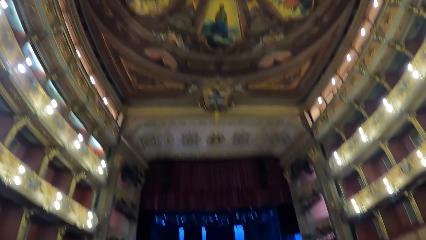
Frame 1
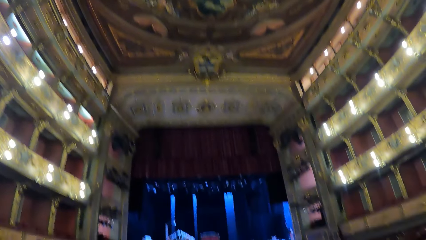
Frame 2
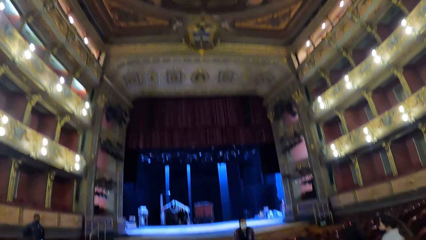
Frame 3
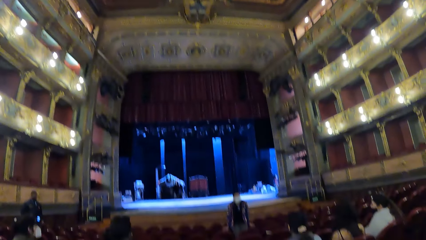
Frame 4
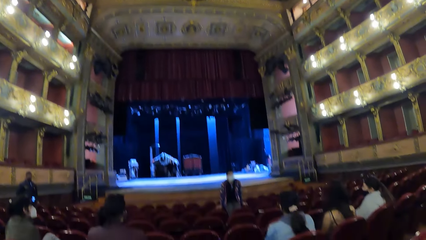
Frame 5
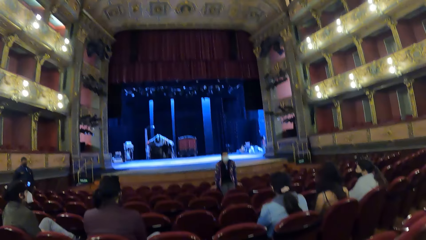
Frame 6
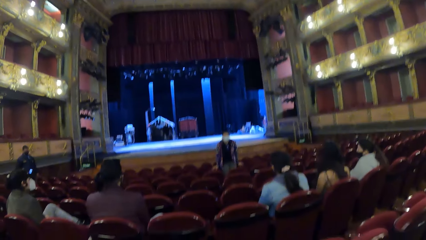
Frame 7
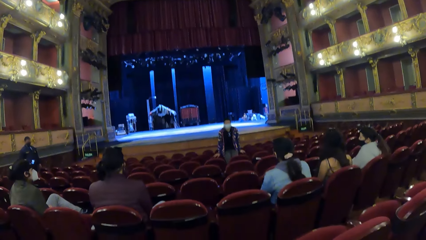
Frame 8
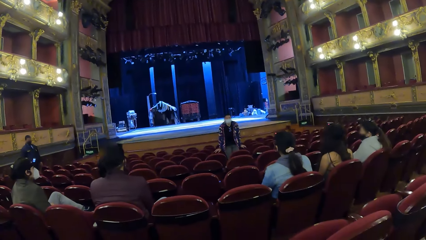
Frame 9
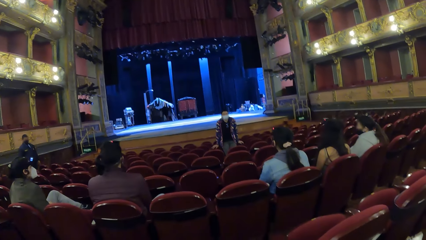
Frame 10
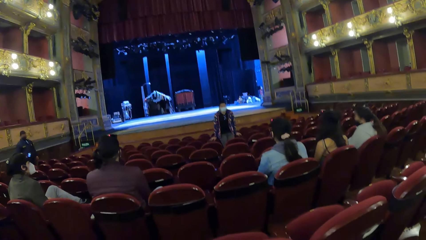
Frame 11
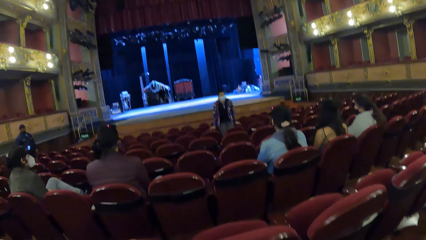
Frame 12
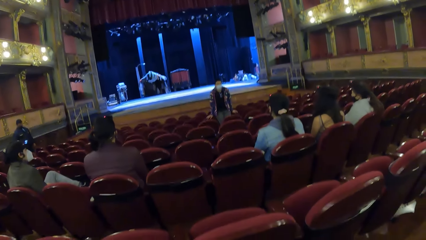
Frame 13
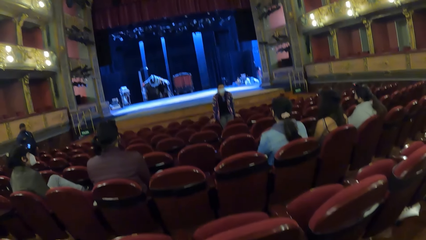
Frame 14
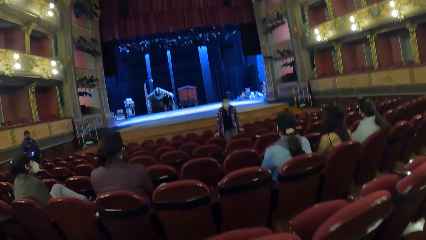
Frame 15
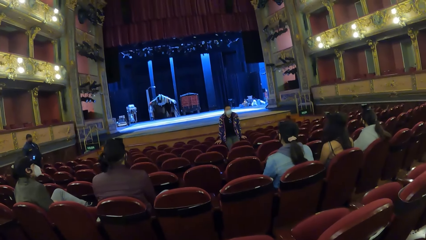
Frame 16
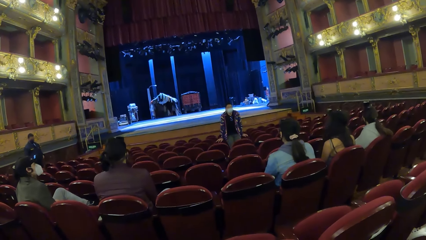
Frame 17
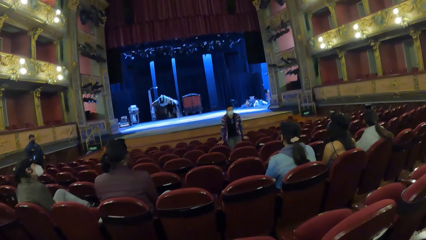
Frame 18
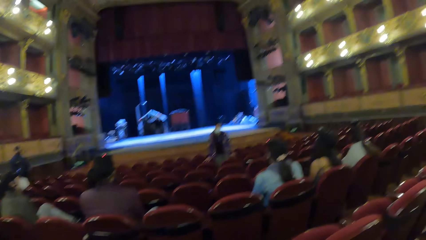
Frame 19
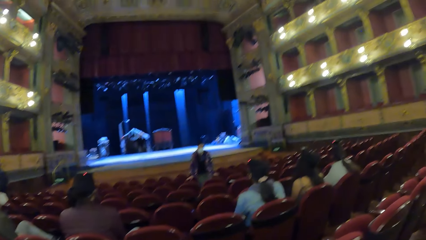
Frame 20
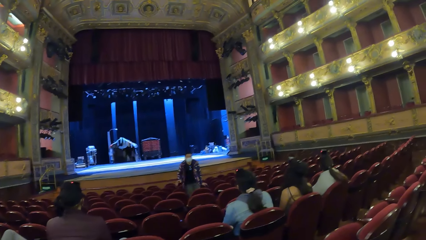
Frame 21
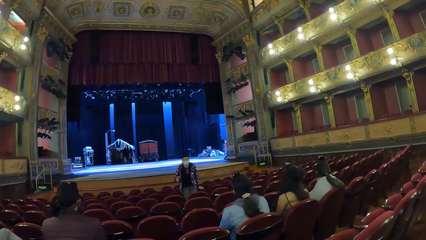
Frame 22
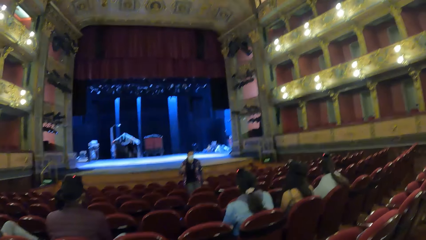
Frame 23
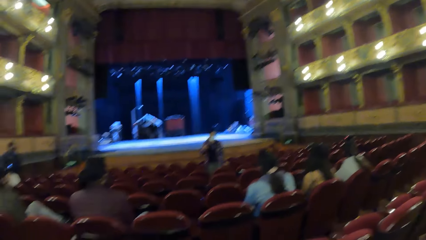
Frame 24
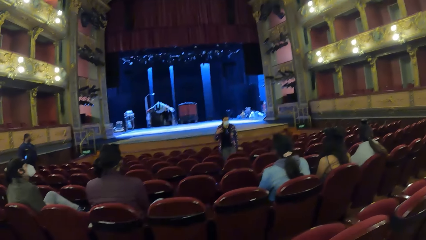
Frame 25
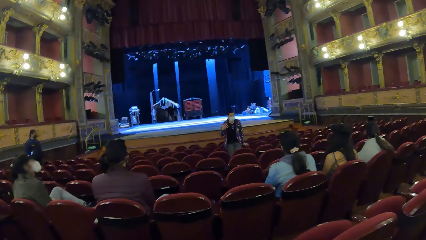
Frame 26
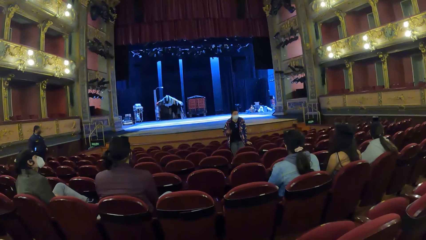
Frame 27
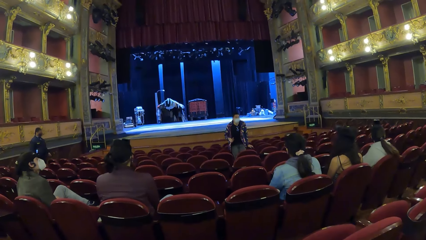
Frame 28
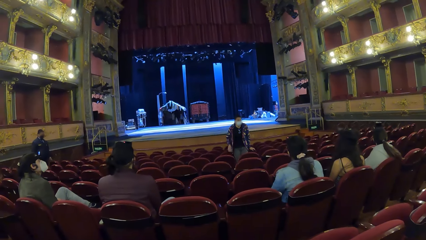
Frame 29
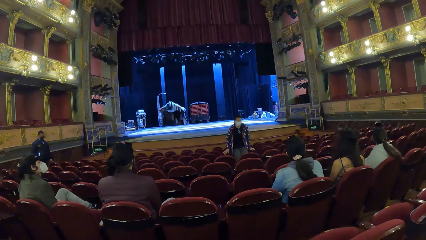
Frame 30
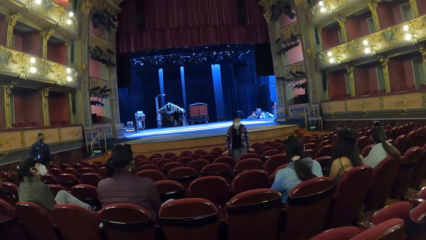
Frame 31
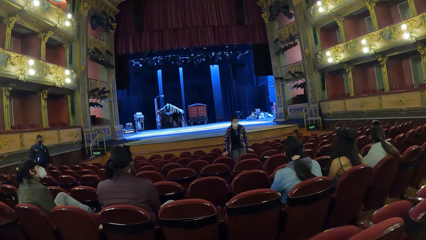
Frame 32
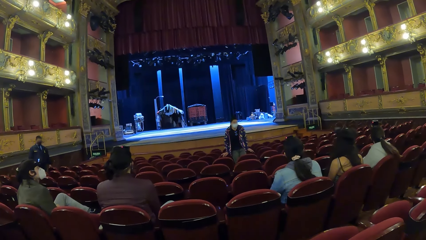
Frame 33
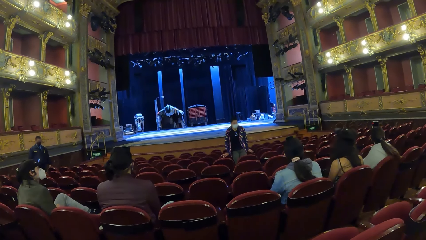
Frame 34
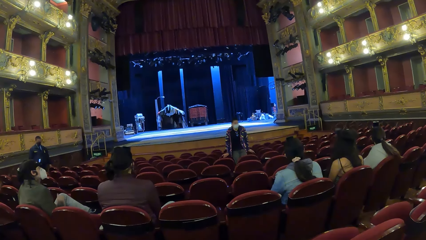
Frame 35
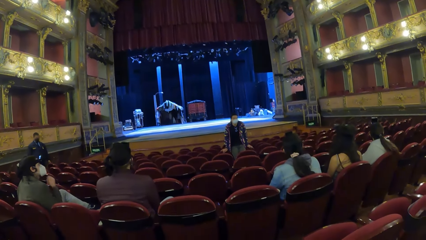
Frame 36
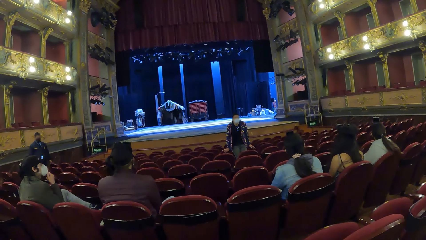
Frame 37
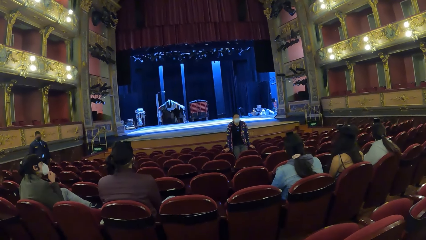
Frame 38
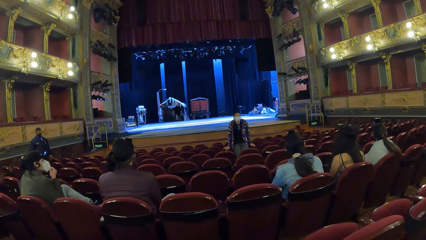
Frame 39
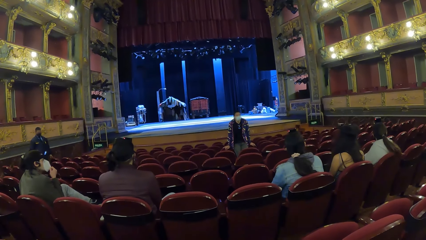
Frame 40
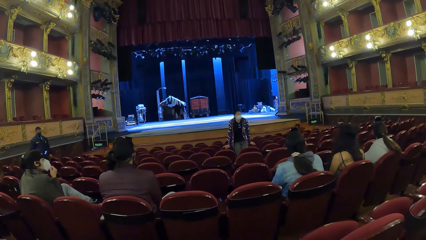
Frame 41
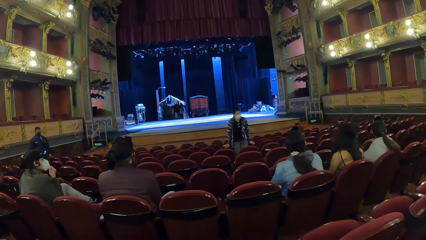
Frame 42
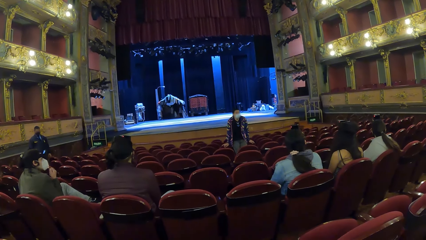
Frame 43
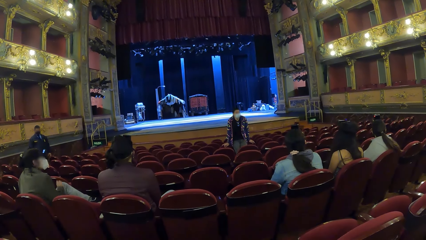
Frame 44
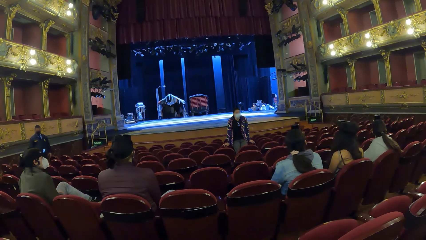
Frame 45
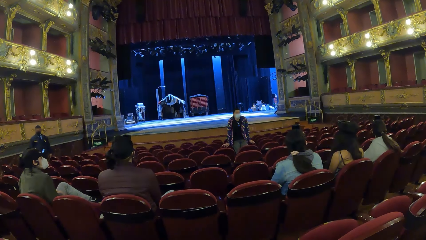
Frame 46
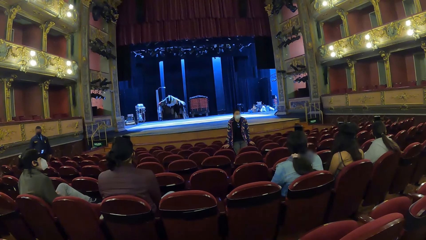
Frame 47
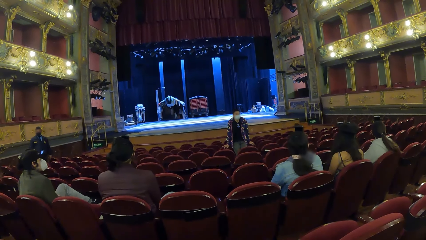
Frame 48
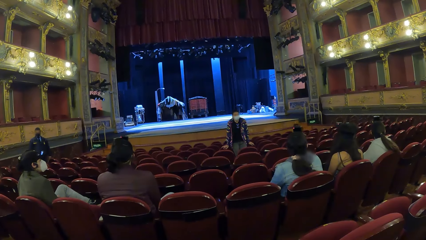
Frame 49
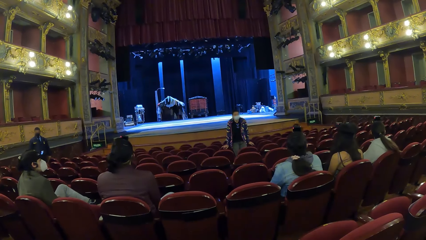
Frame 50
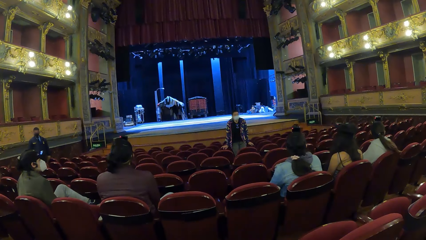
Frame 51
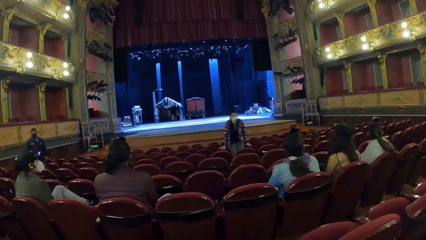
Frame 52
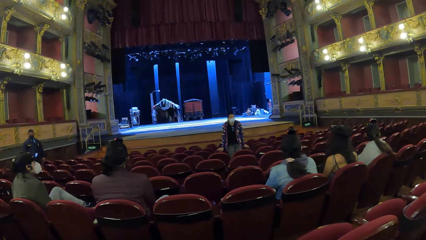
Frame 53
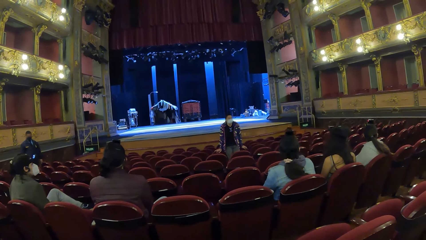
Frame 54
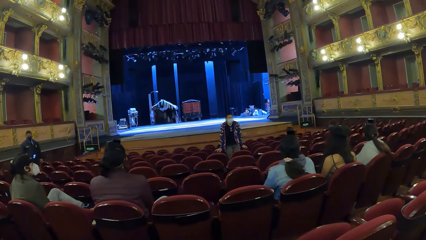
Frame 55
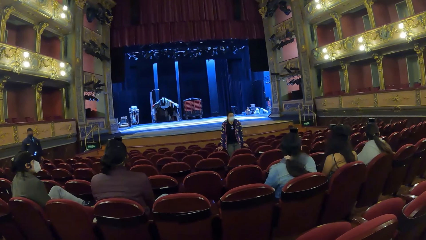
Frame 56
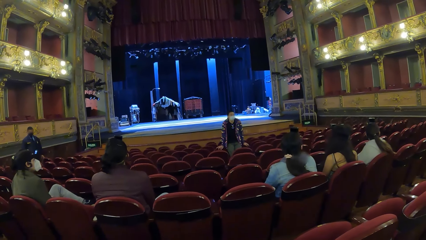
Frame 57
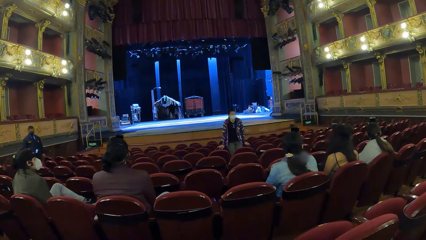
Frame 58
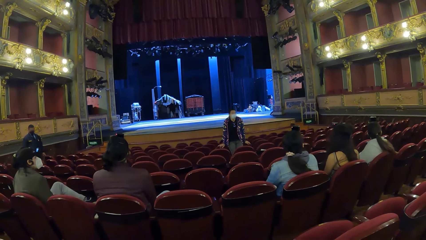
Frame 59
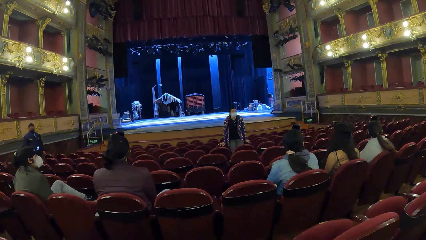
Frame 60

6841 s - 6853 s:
The camera wearer looks at a man in front of the hall. A man gestures with his right hand. Another man adjusts his face mask with his right hand.

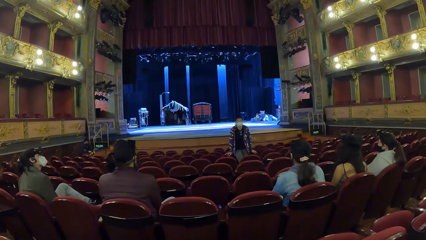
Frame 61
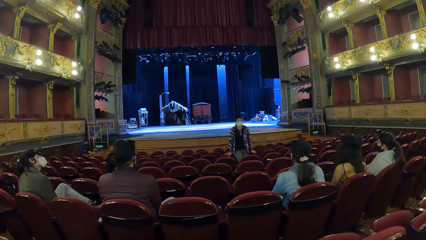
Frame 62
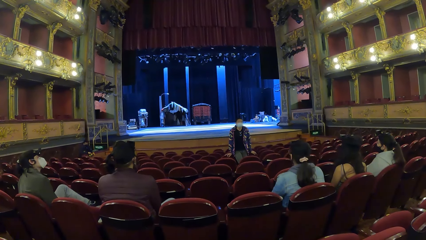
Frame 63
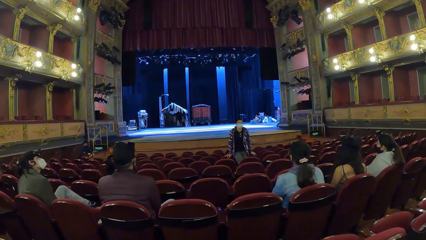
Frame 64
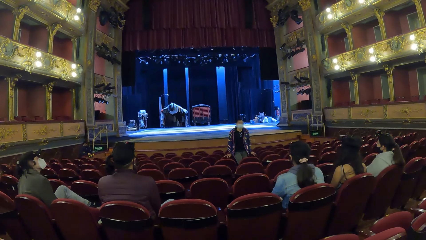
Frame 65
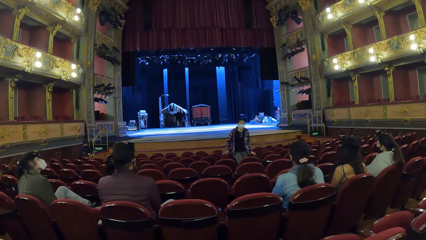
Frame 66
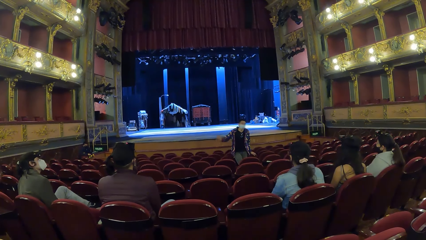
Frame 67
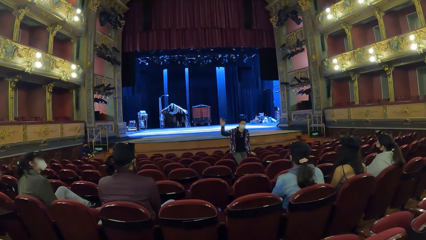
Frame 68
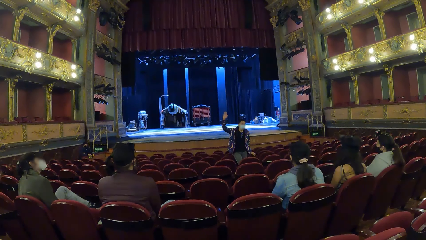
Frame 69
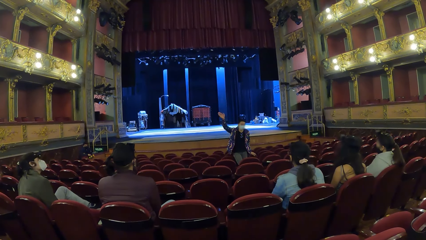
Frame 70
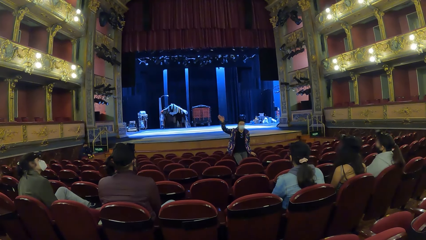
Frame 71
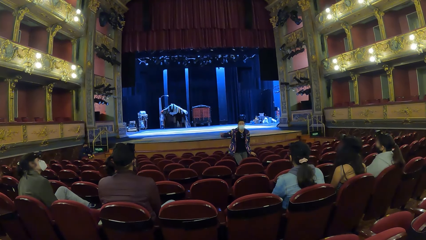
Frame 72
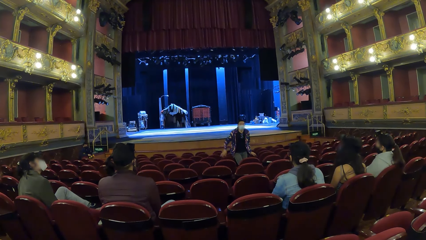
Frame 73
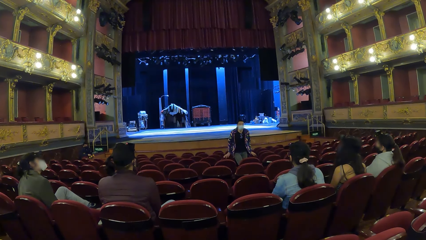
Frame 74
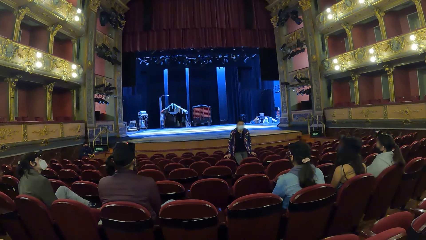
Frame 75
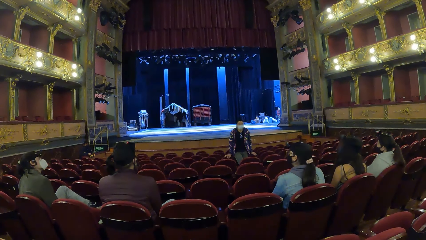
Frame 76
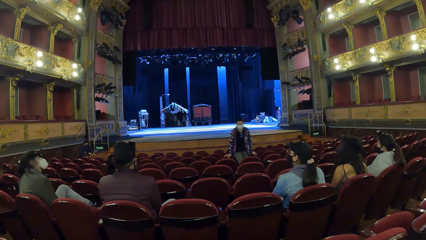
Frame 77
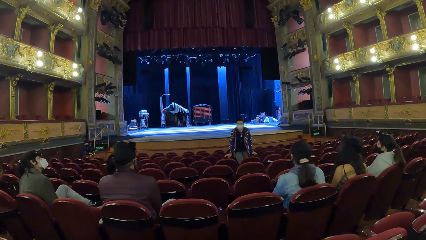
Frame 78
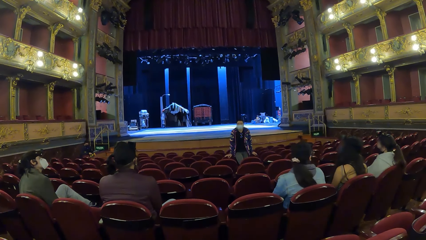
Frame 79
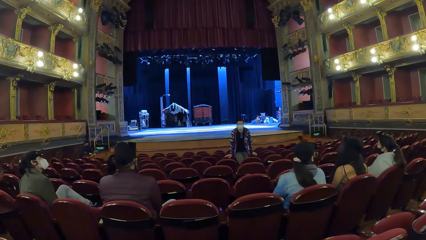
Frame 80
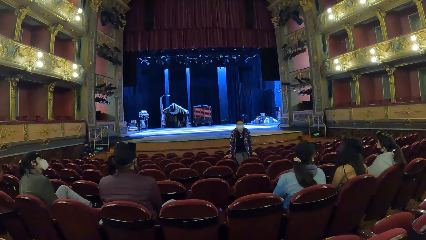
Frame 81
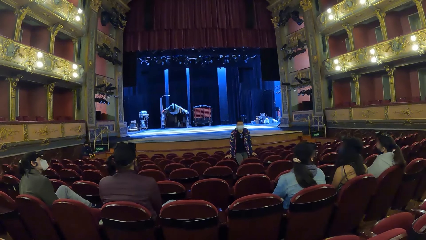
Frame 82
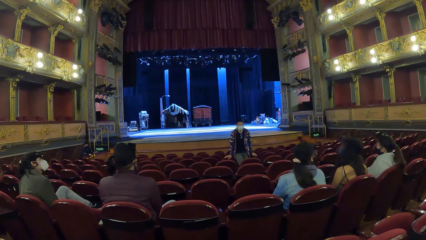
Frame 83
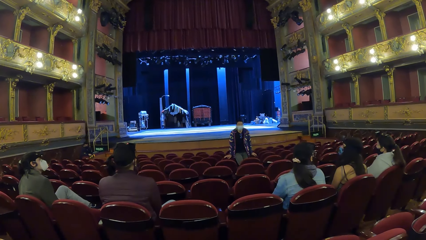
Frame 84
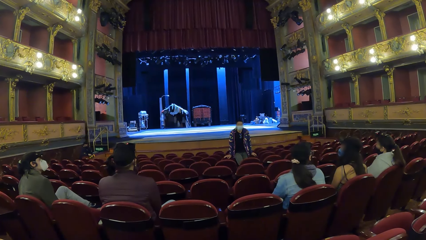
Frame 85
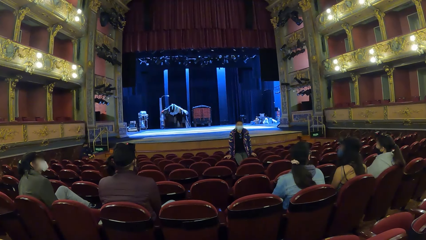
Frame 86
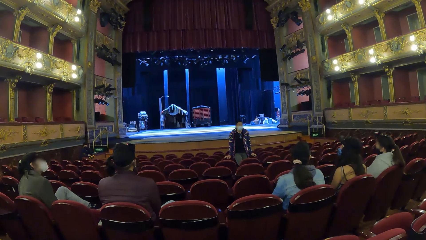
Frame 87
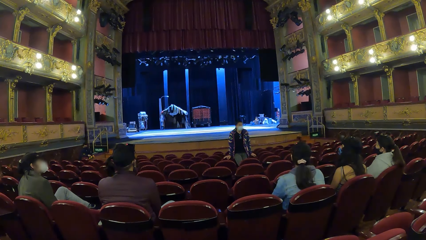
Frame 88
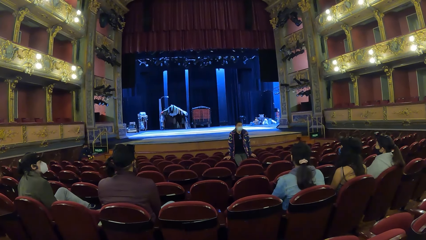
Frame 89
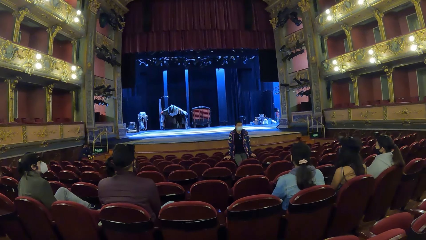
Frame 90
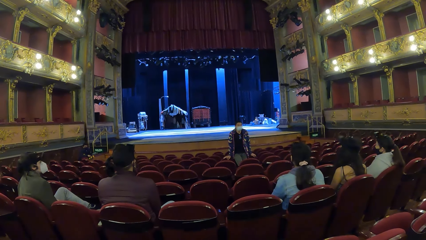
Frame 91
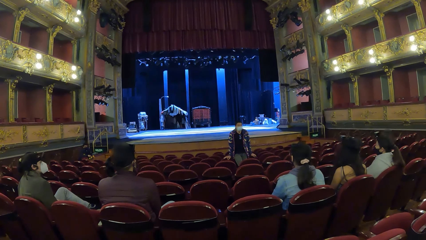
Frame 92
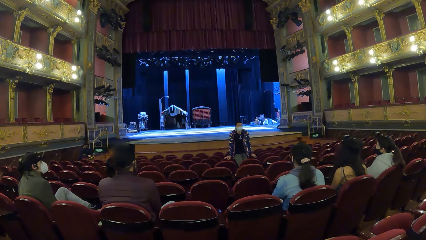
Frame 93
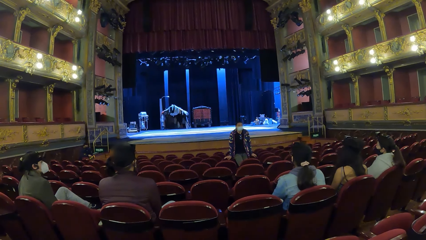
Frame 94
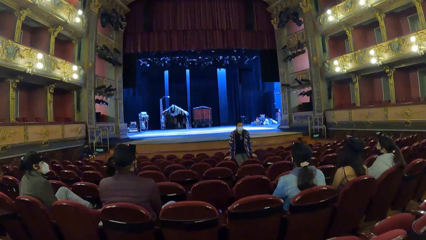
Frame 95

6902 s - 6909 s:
A man lifts up his hand.
